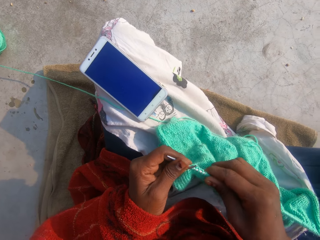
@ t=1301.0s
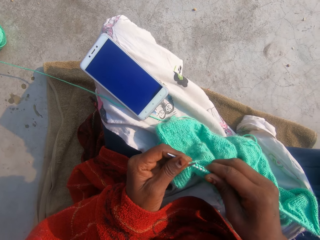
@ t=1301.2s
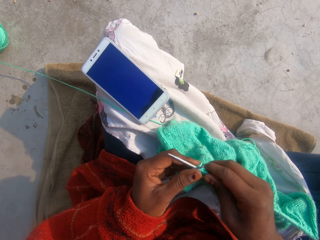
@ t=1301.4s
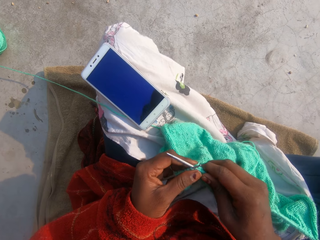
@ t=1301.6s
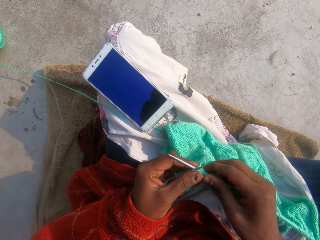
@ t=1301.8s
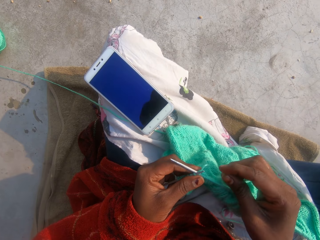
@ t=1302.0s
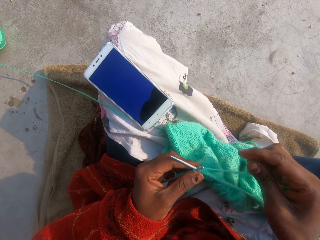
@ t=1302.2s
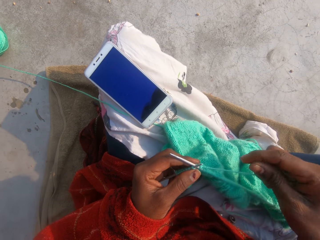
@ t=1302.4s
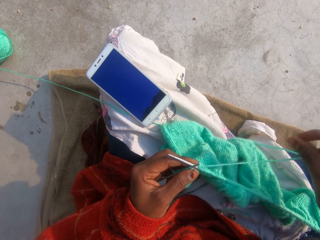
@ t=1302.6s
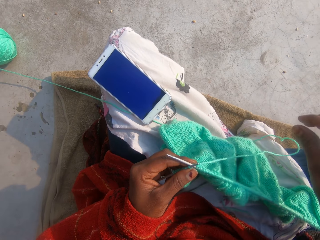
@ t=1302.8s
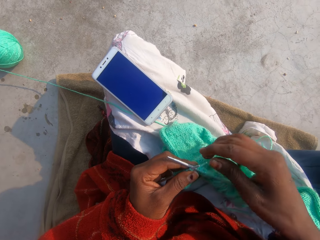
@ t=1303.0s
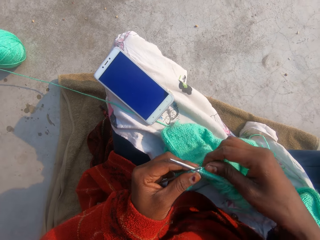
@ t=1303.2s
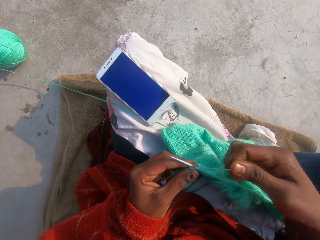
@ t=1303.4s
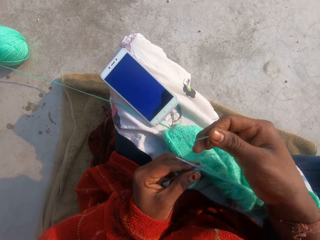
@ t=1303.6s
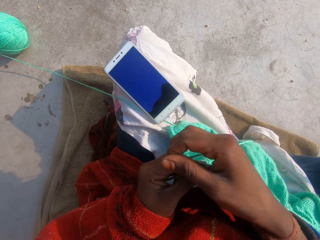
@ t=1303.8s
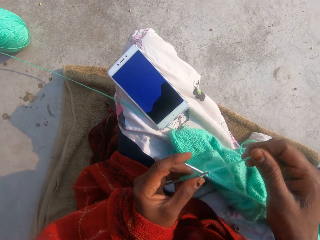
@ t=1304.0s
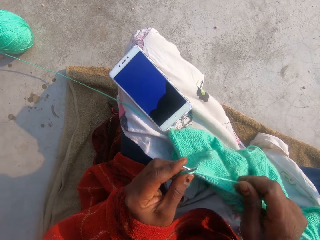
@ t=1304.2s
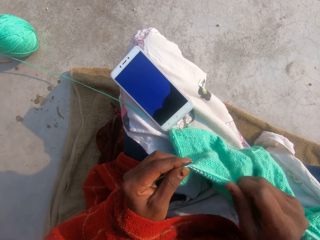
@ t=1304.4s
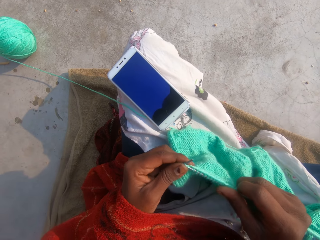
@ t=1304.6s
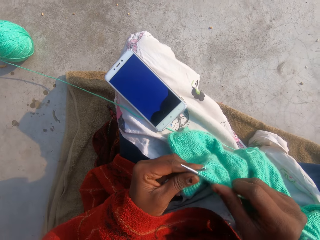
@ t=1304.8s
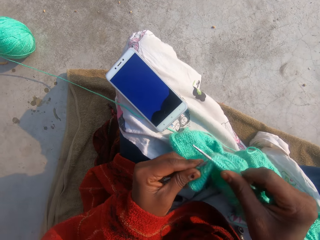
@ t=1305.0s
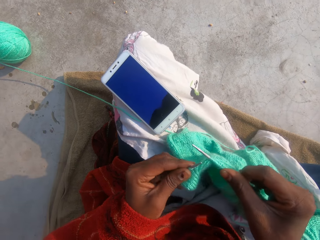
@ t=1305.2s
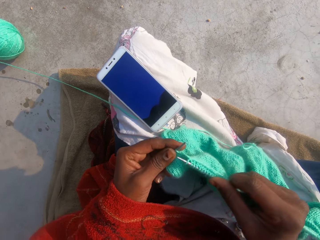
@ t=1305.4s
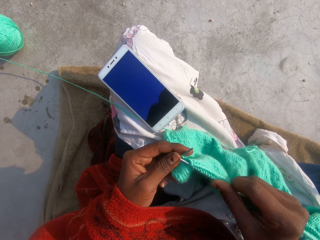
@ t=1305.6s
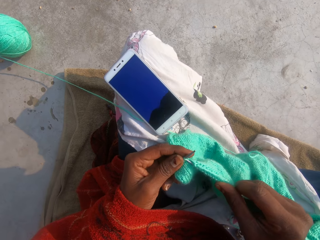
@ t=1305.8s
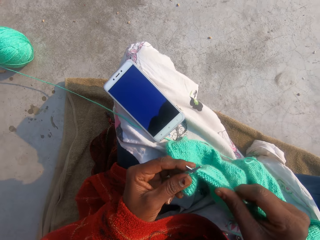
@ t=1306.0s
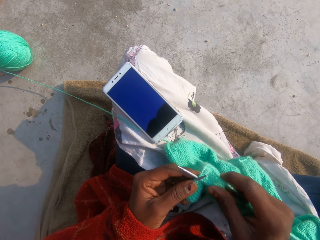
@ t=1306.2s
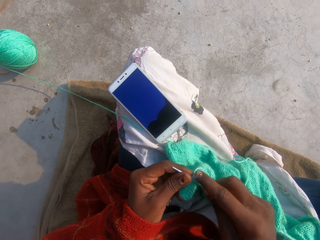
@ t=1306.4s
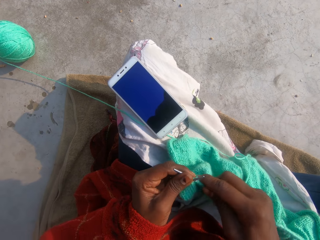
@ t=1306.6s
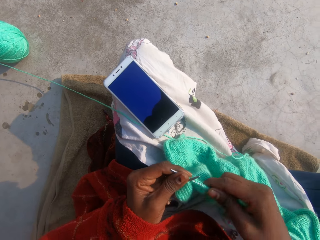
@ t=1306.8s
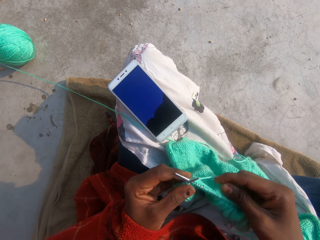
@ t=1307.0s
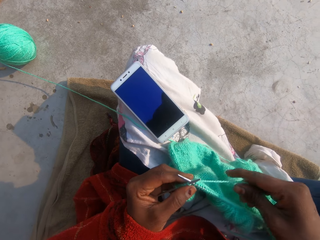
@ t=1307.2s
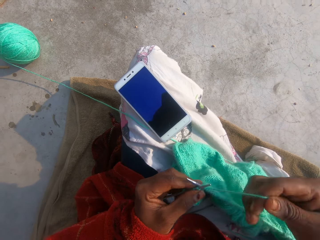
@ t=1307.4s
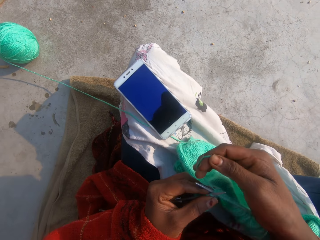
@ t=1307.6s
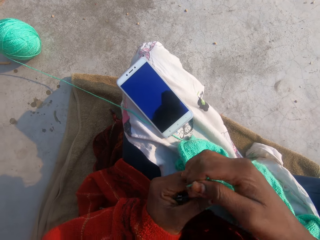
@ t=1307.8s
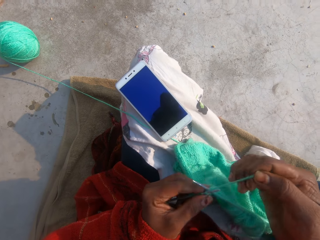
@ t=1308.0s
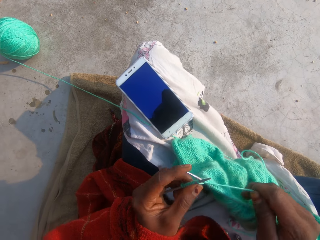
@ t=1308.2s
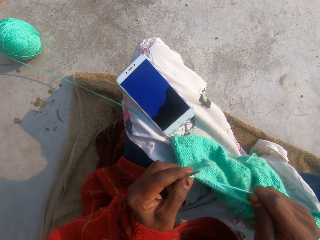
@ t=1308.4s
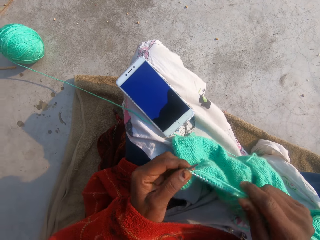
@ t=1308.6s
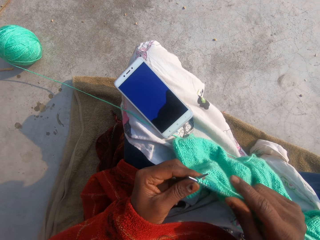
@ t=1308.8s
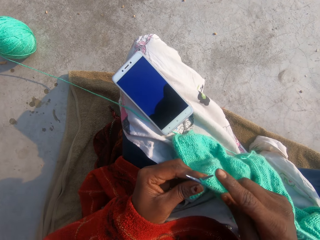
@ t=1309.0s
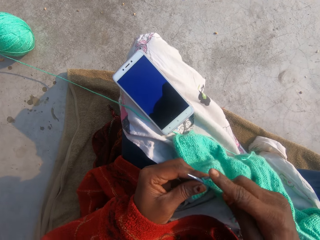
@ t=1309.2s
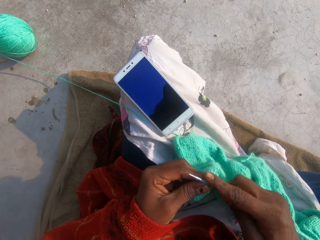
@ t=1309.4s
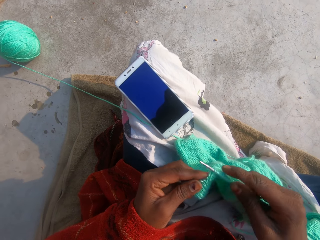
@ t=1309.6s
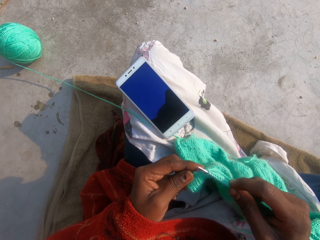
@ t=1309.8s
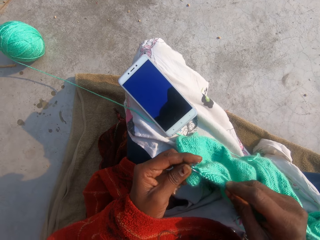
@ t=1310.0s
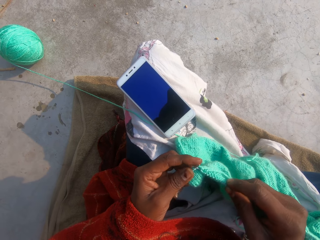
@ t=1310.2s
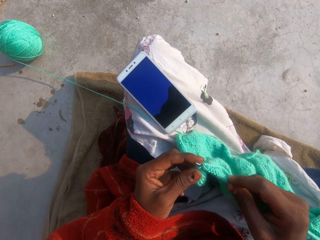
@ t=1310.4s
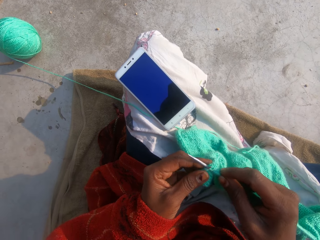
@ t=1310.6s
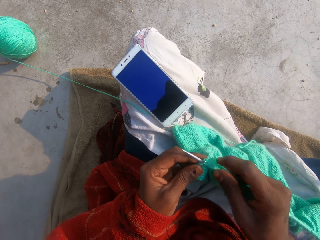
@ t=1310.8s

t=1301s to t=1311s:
The camera wearer adjusts the thread. They knit the garment. They adjust the thread. They knit the garment.

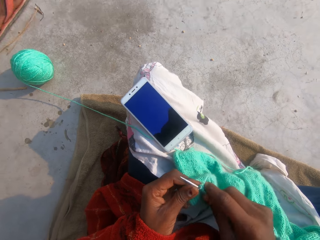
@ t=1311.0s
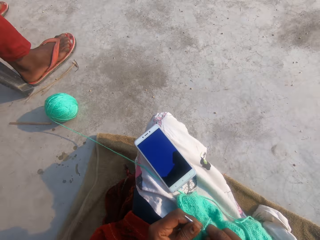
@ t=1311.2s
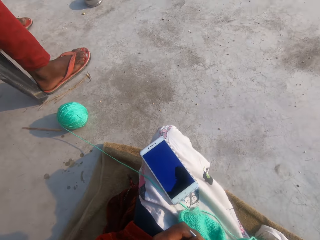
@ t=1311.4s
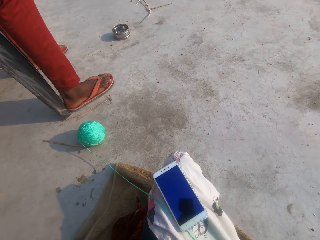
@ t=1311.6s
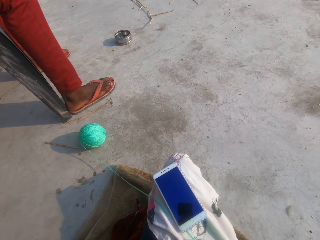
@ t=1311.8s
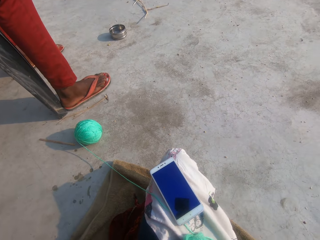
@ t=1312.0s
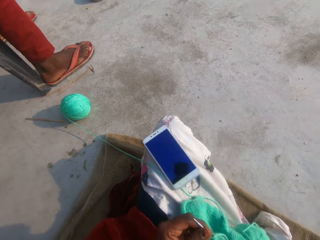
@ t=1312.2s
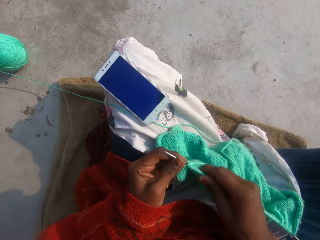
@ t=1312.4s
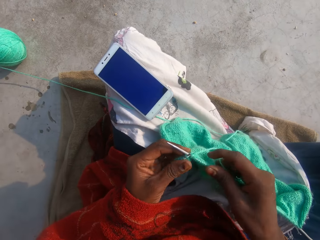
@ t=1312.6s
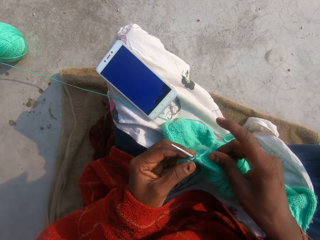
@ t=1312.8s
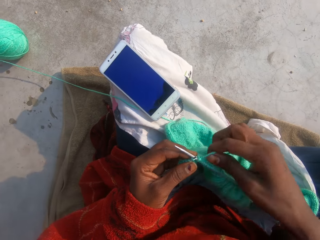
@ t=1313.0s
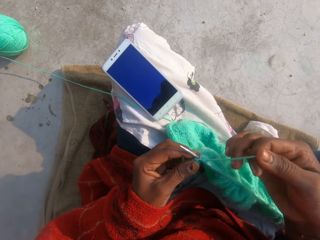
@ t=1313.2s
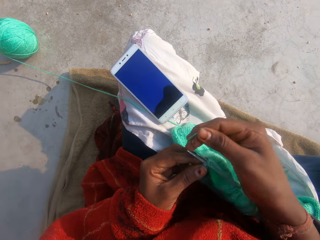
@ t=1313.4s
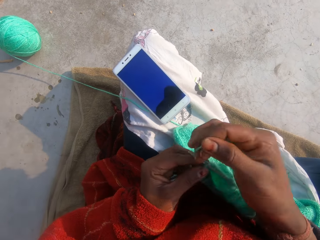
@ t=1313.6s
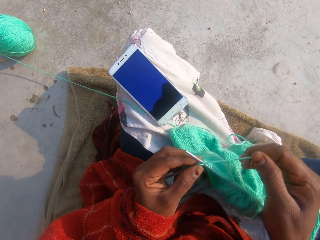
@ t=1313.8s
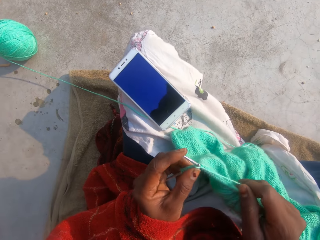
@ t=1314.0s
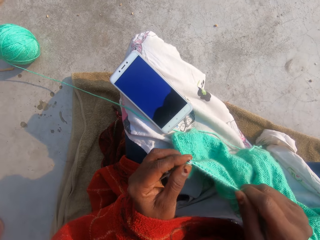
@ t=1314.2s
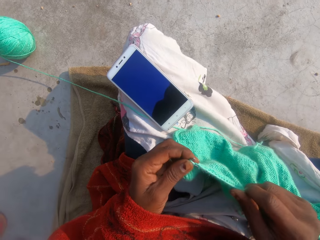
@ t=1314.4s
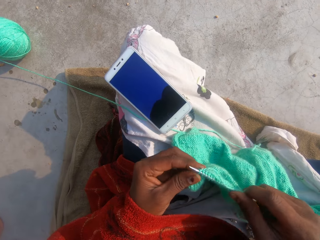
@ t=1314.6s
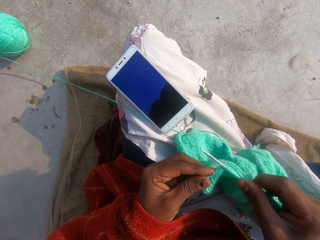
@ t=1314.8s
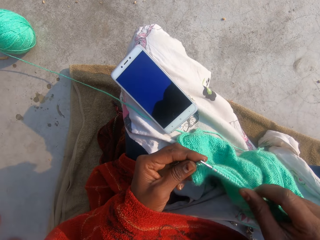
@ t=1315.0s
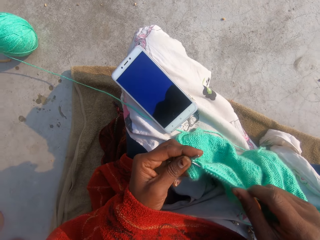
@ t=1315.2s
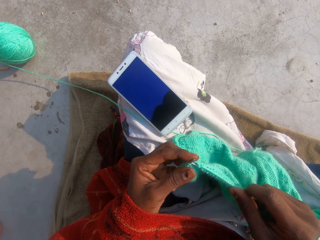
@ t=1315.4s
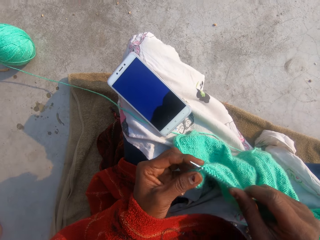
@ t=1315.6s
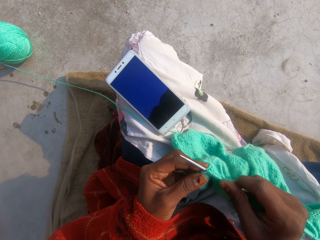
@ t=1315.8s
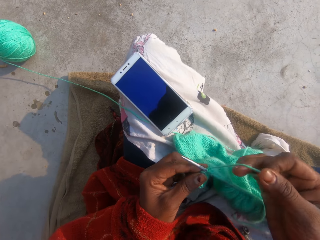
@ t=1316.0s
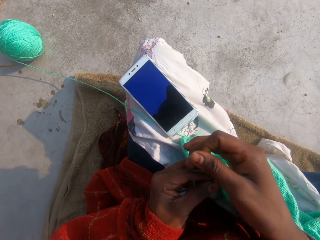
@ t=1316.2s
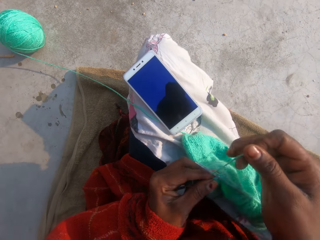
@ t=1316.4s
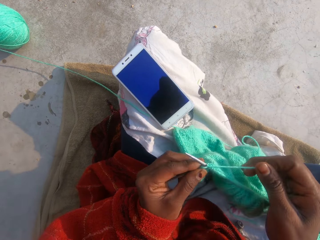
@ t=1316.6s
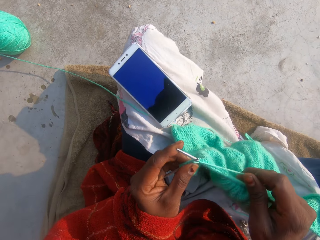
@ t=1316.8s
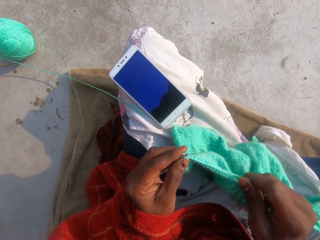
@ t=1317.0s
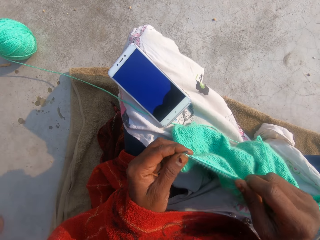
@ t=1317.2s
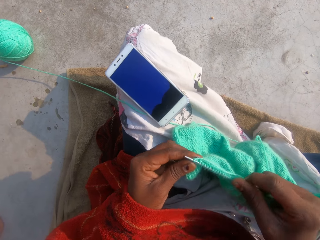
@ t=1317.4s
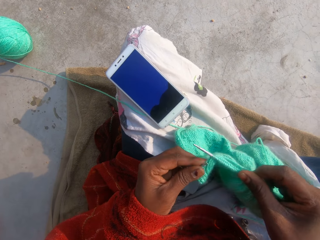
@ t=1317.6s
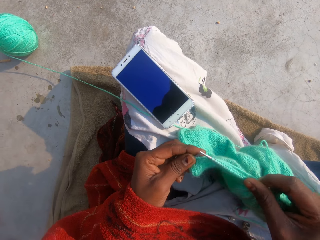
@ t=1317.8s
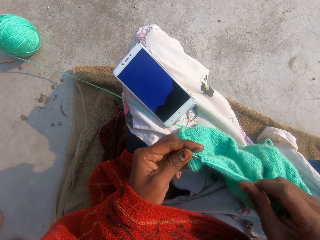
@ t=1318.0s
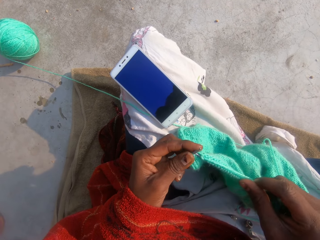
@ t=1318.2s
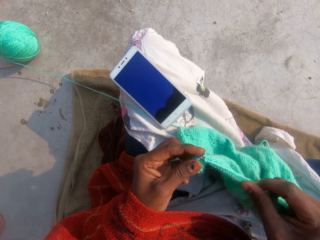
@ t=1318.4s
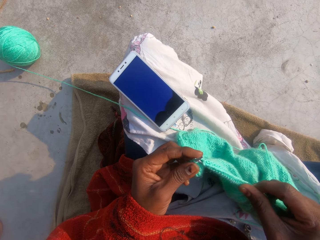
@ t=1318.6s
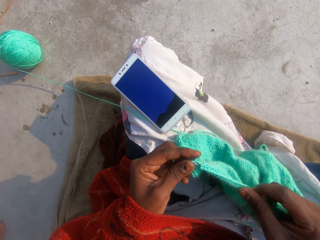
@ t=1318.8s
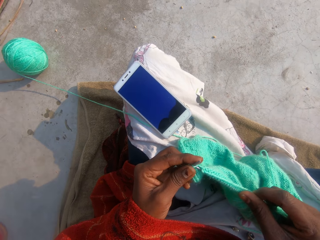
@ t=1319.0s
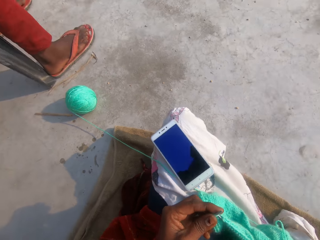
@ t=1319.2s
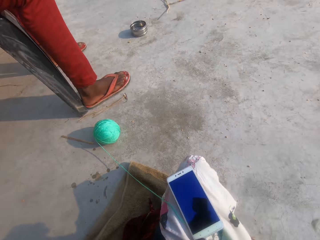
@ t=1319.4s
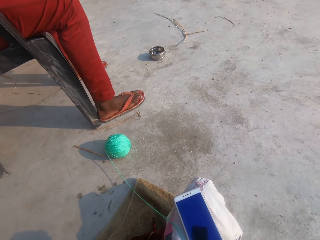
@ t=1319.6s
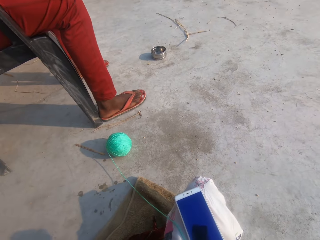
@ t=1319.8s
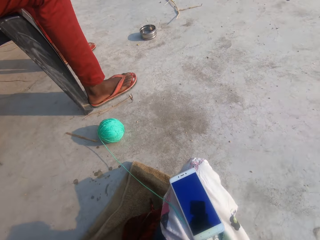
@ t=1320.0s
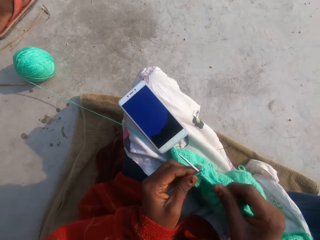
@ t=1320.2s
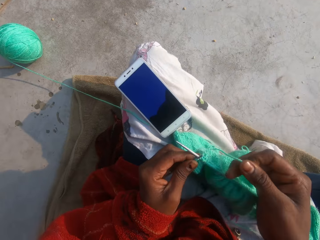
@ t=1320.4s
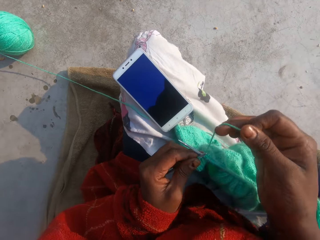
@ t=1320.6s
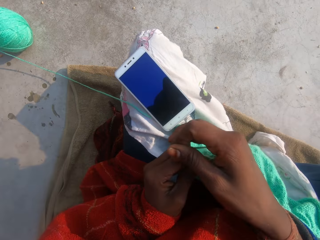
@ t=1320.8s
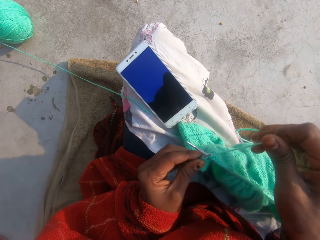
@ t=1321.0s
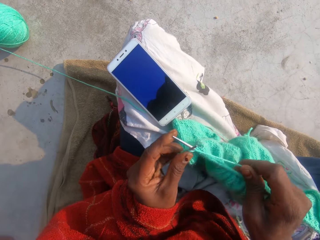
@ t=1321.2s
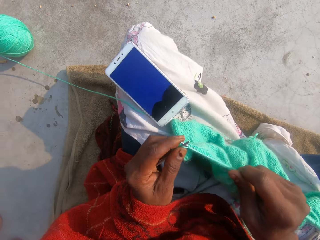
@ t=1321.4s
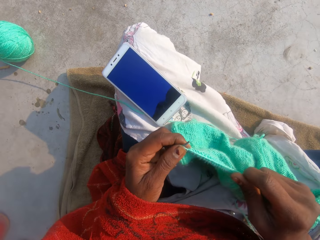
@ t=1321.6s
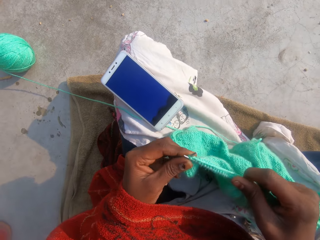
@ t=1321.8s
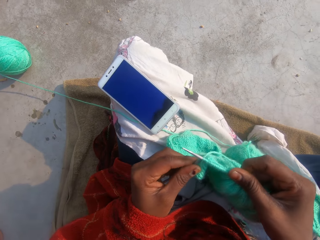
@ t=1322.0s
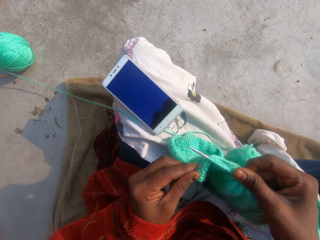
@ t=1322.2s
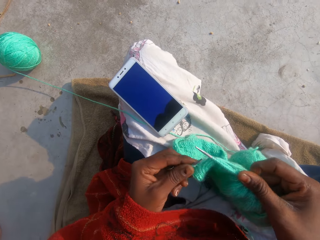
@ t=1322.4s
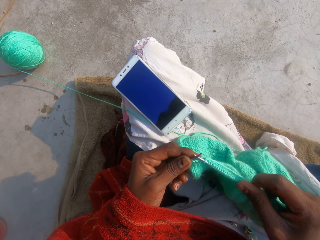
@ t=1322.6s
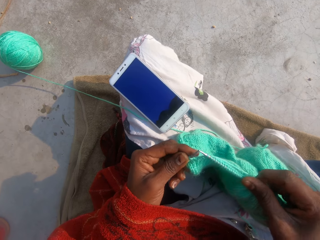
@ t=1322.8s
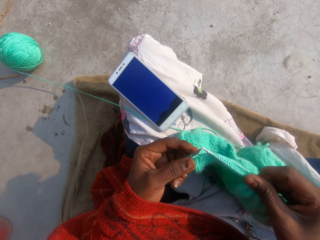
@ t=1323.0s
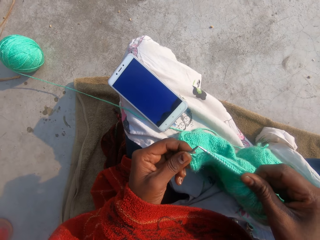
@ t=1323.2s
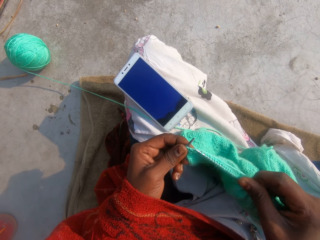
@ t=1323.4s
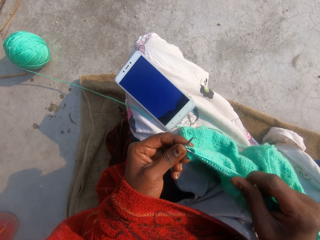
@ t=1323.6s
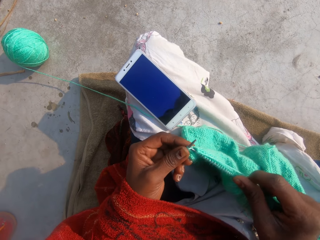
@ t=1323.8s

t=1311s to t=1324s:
A person sits on a chair. The camera wearer adjusts the thread. They knit the garment. They adjust the thread. They knit the garment. The person sits on the chair. The camera wearer adjusts the thread. They knit the garment.
